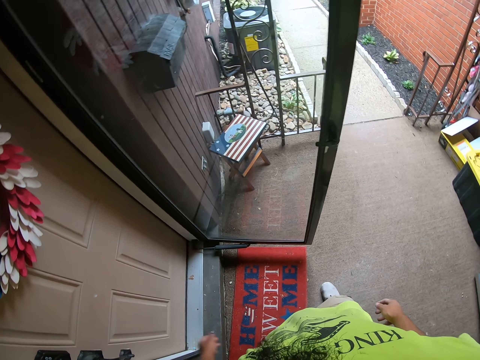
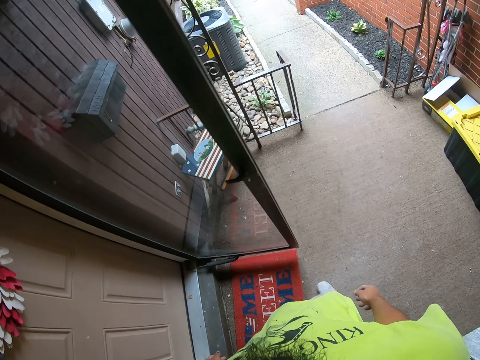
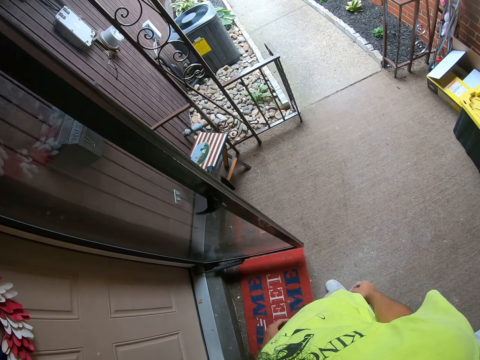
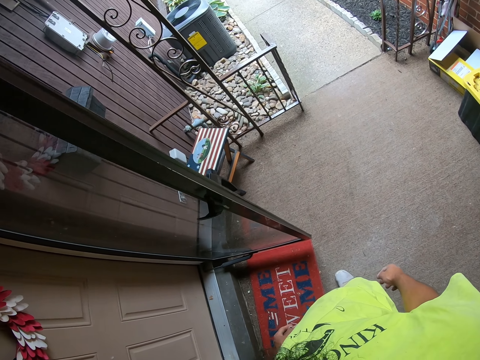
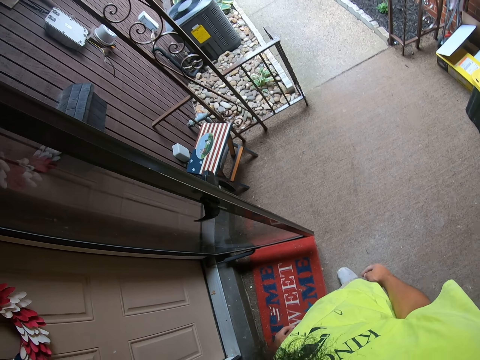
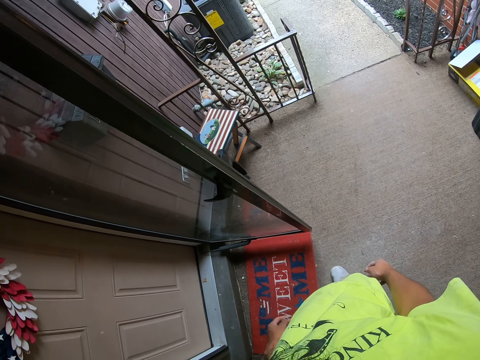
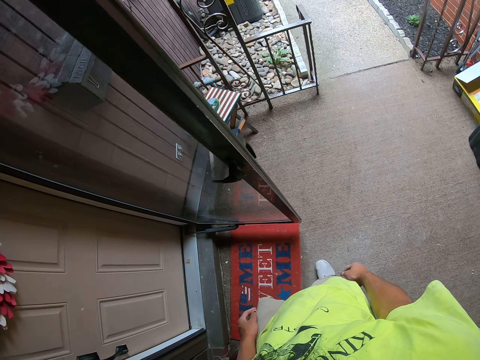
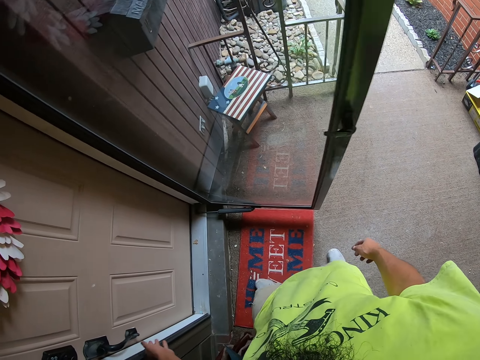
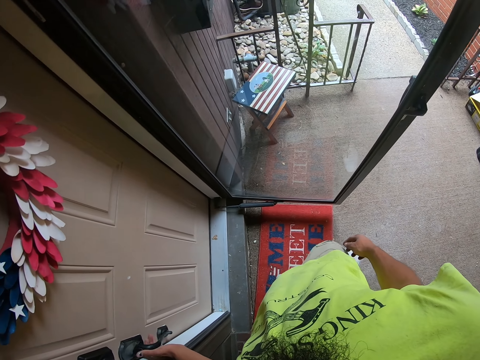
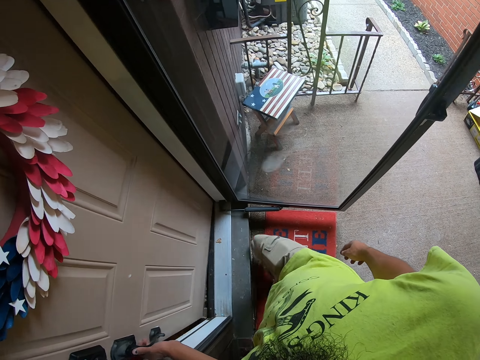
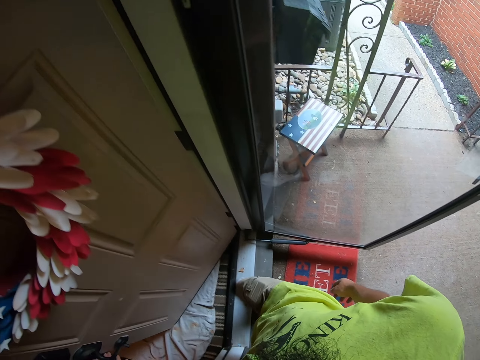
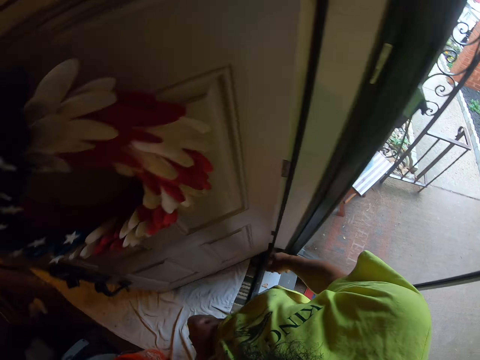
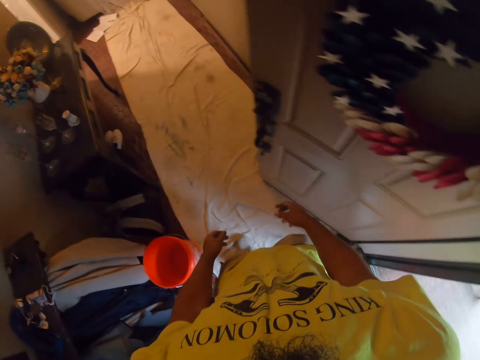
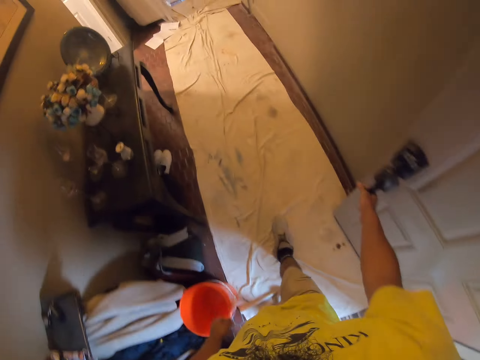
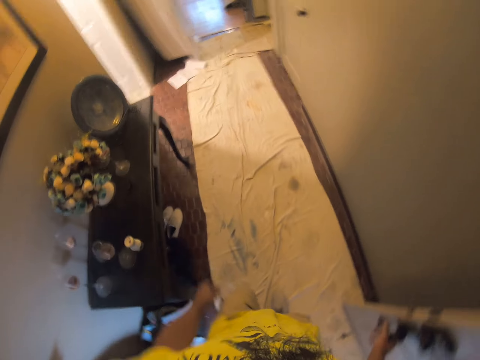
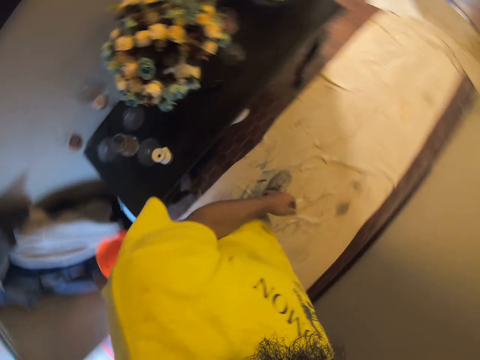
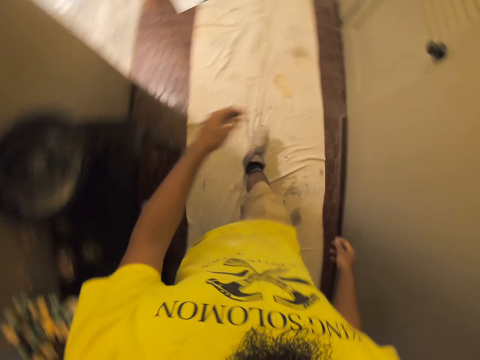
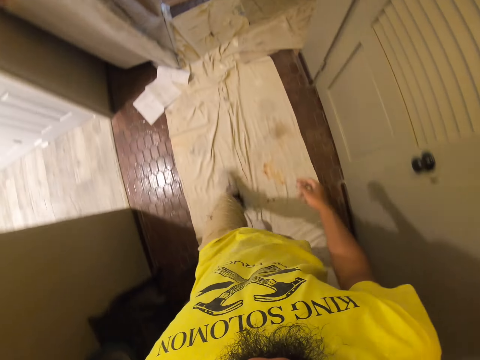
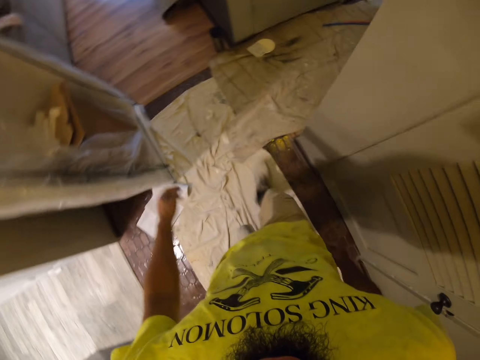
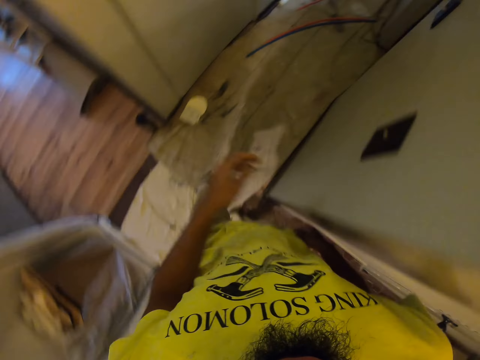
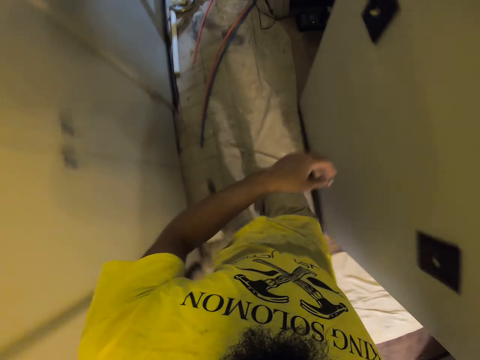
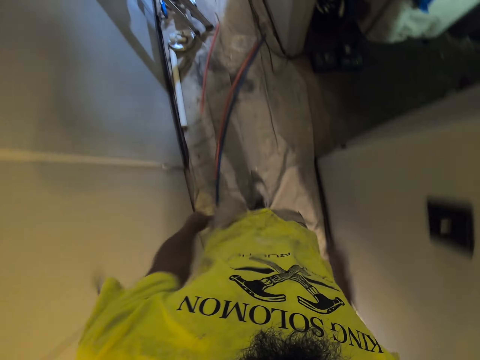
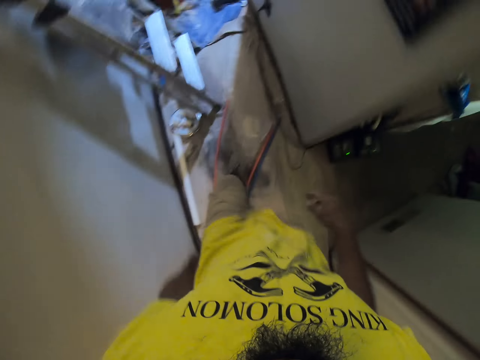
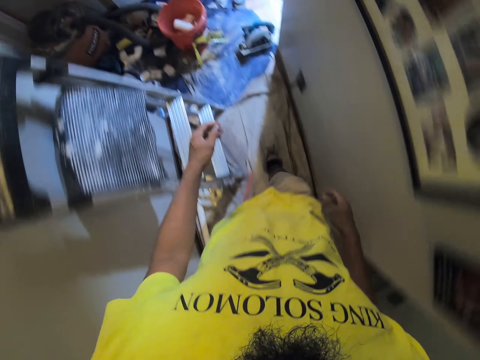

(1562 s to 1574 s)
The camera wearer touches the door with the left hand. They stand at the door. They stare at the floor. They open the door with the left hand. They walk in the house. They close the door with the right hand. They walk in the house.

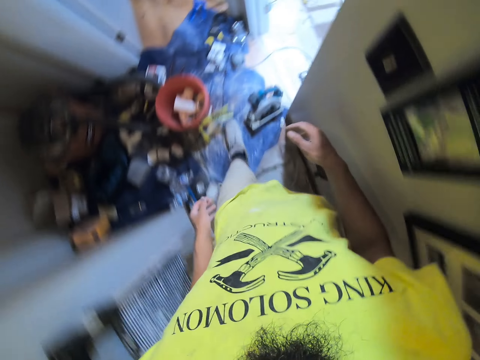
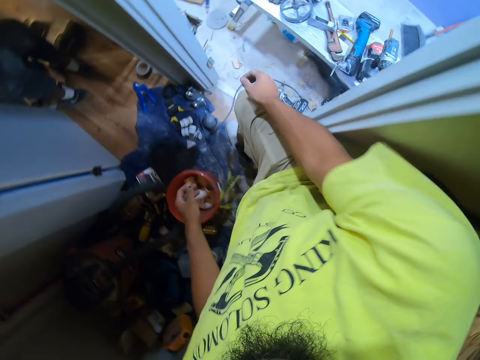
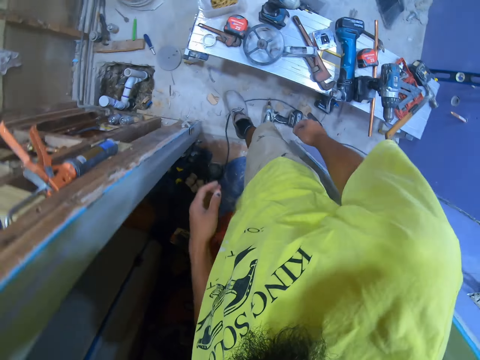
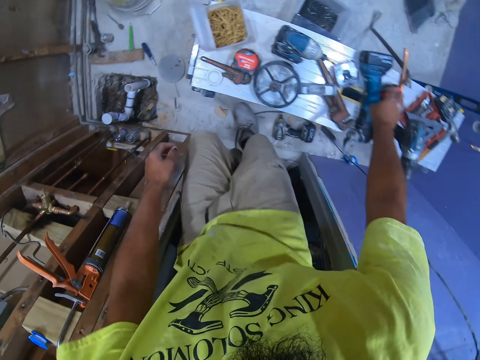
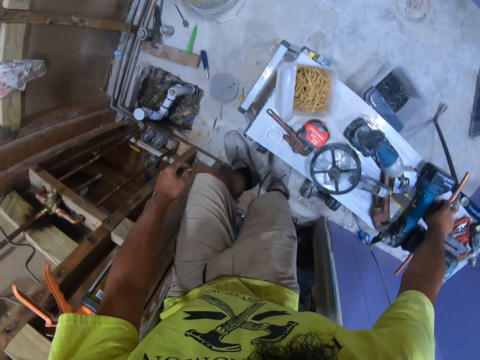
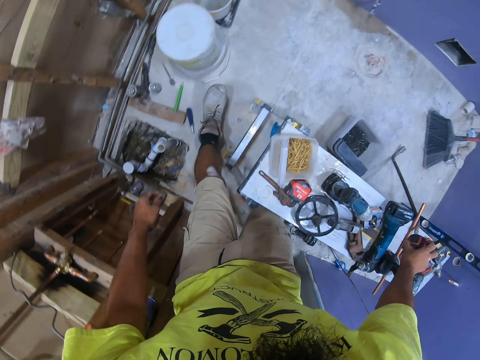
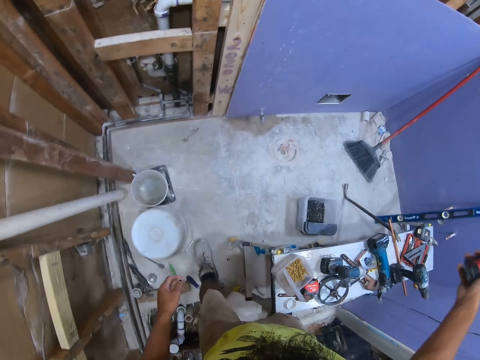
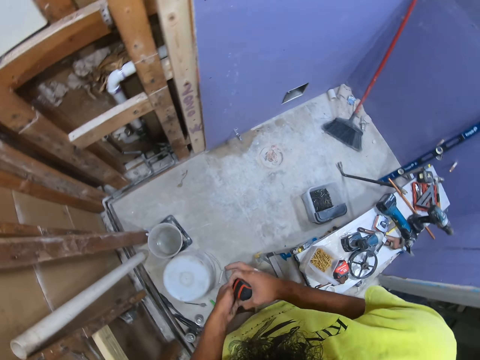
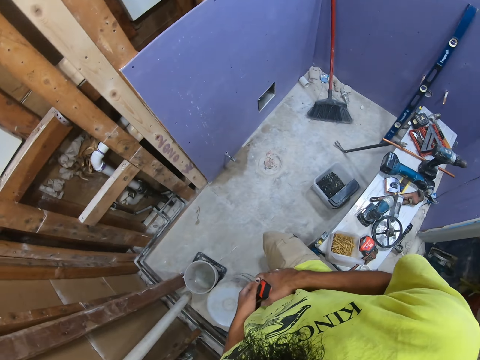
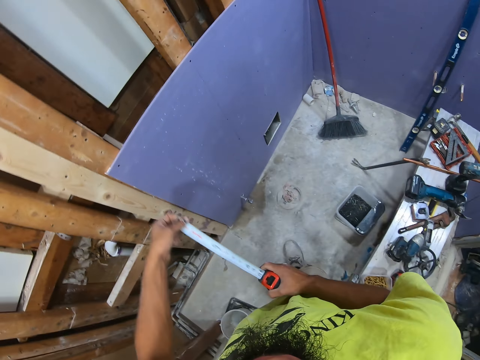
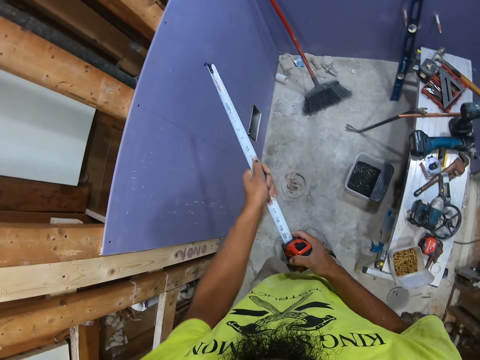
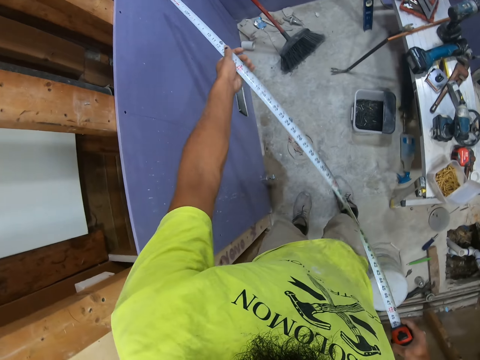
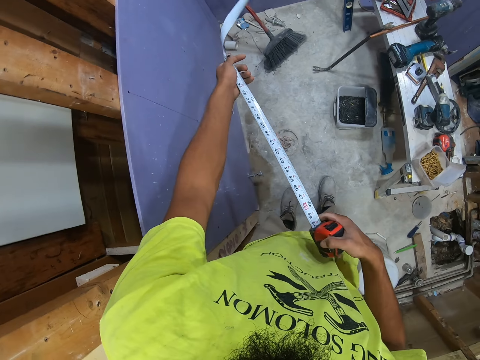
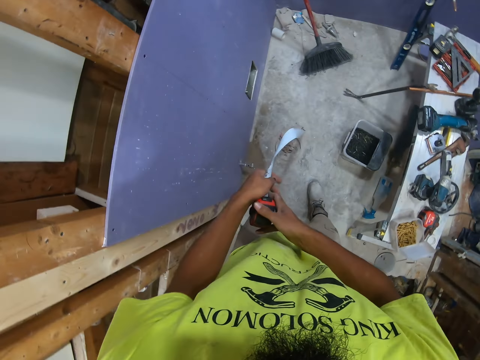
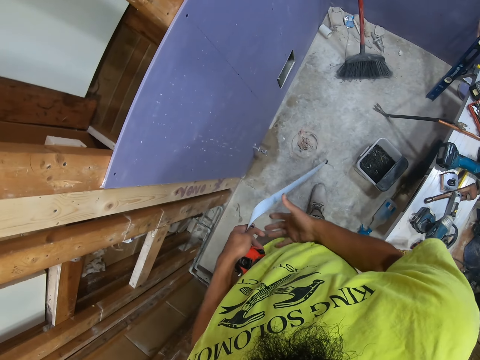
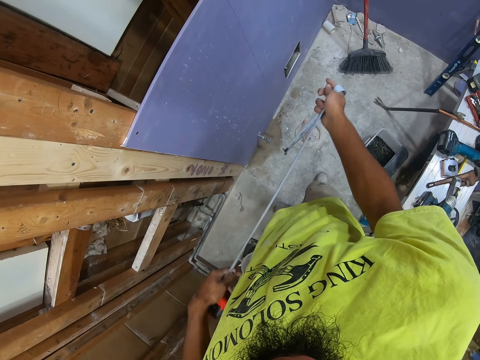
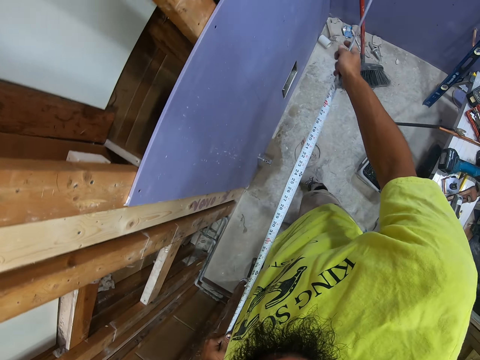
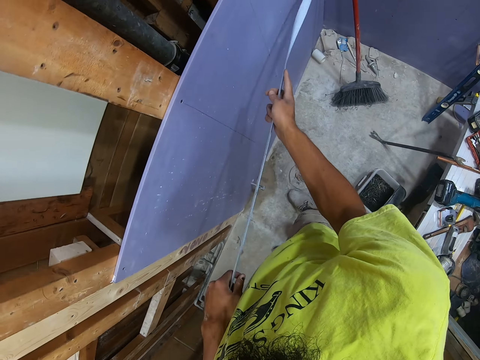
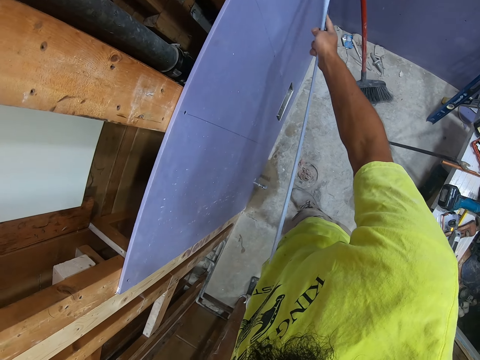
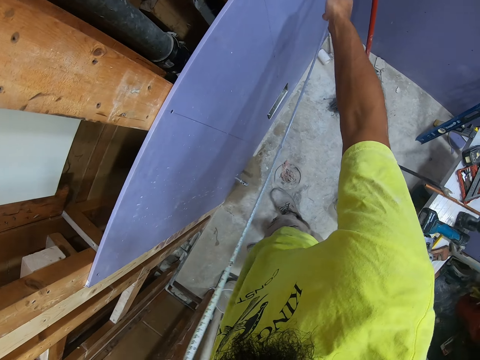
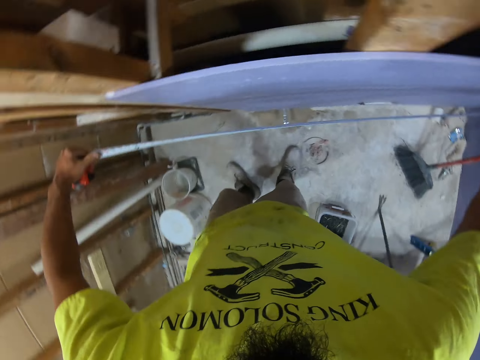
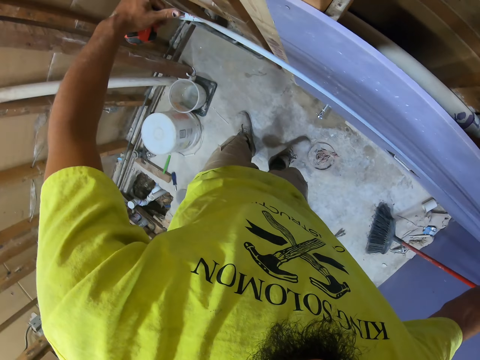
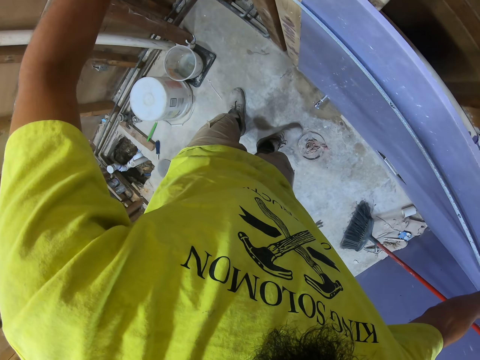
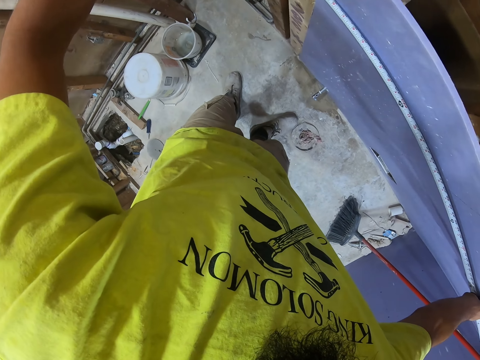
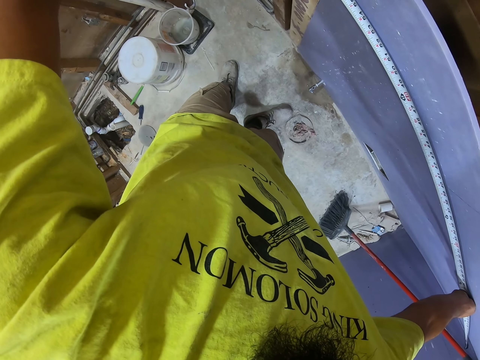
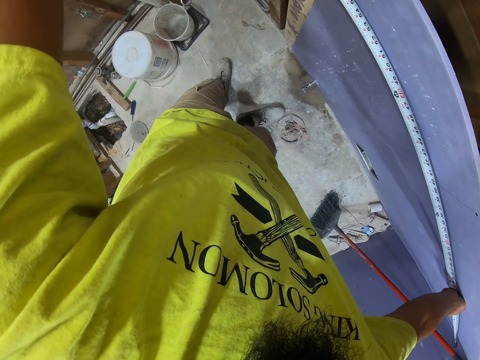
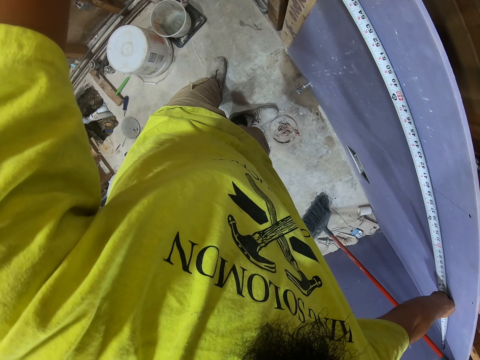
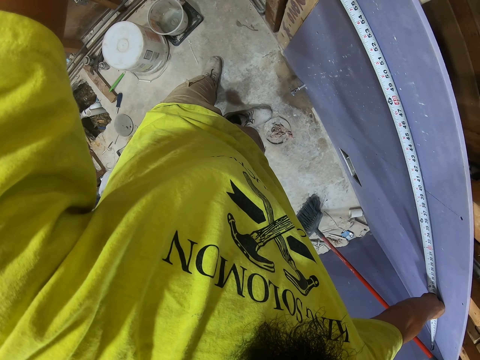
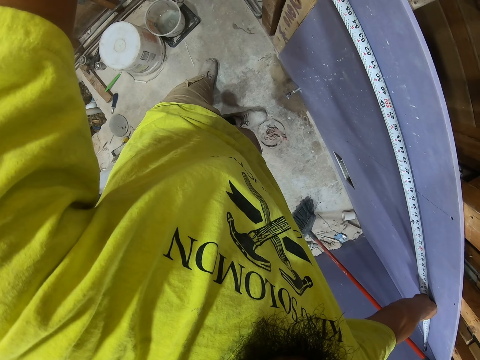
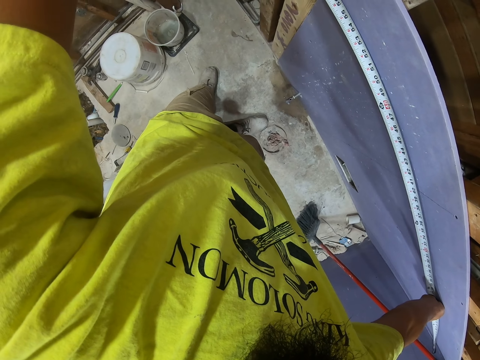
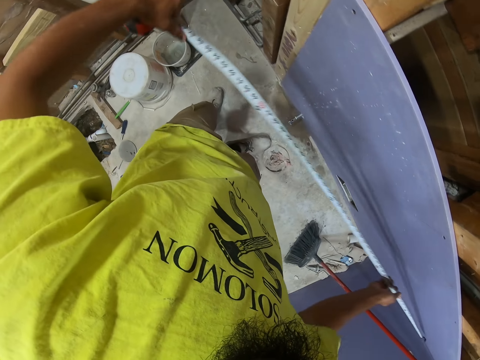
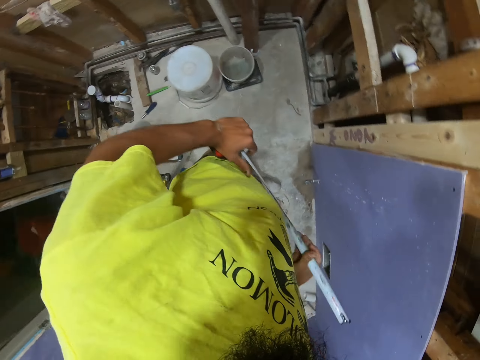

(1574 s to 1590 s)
The camera wearer picks up a tape measure or measuring tape with the right hand. They pull the tape measure with the left hand. They open the measuring tape and walk. They swing the right hand, pull the tape measure with the right hand, and measure the wall or board using the tape measure. They swing both hands. They close the measuring tape.
